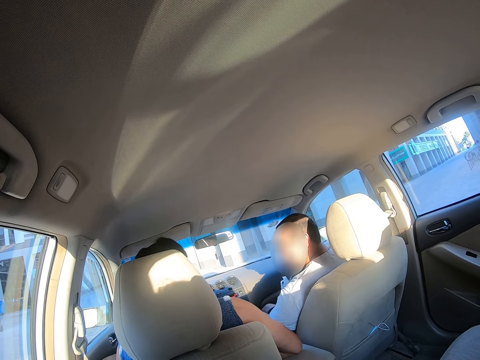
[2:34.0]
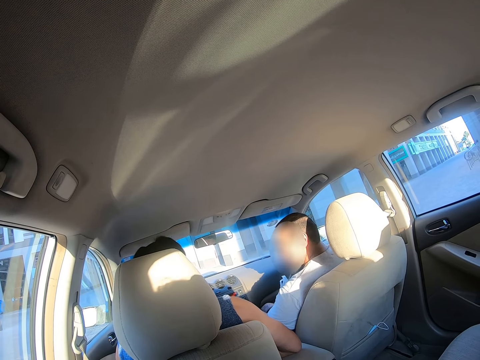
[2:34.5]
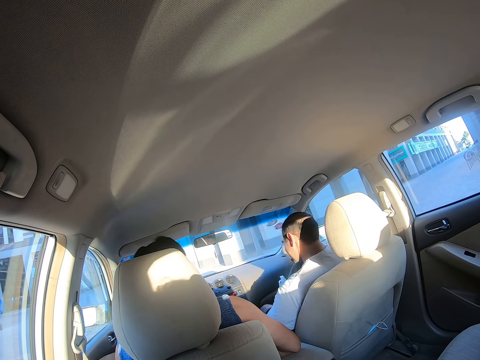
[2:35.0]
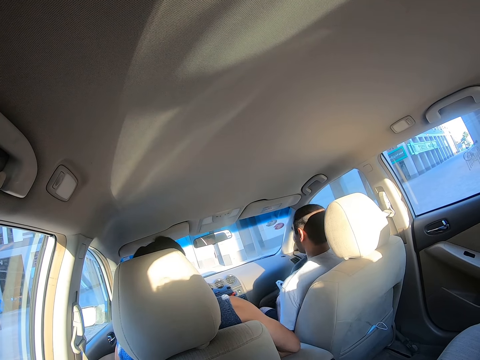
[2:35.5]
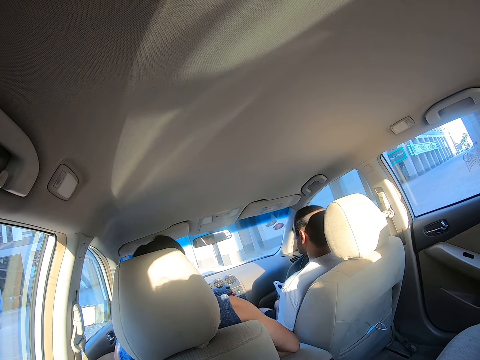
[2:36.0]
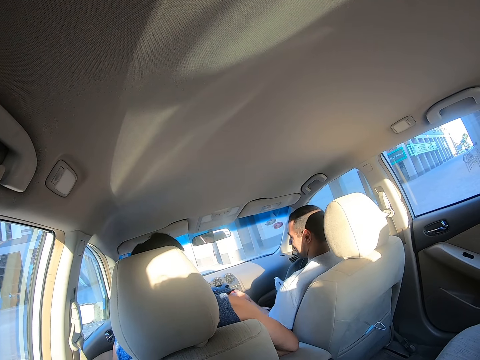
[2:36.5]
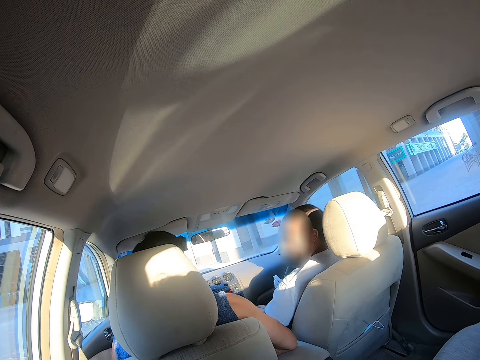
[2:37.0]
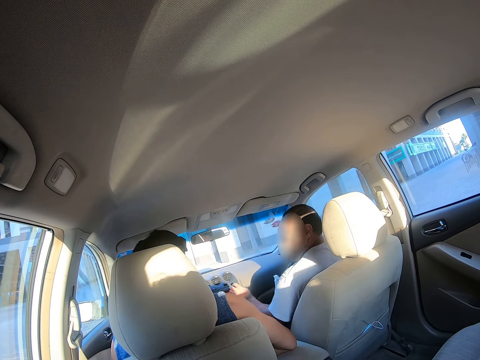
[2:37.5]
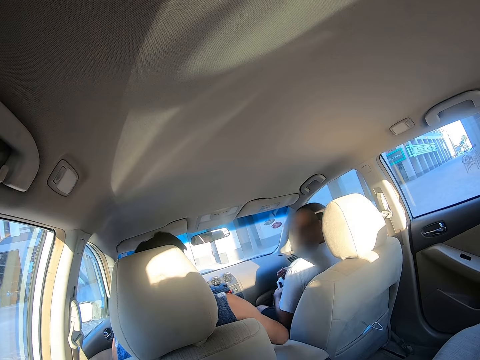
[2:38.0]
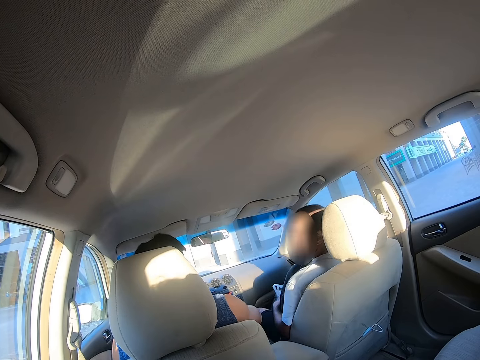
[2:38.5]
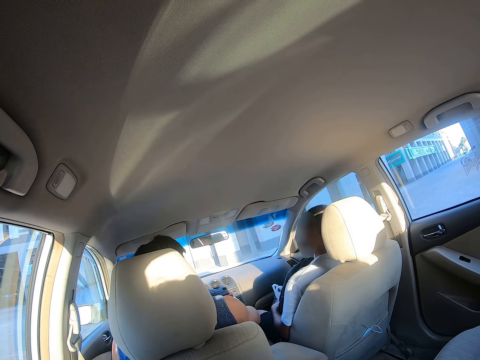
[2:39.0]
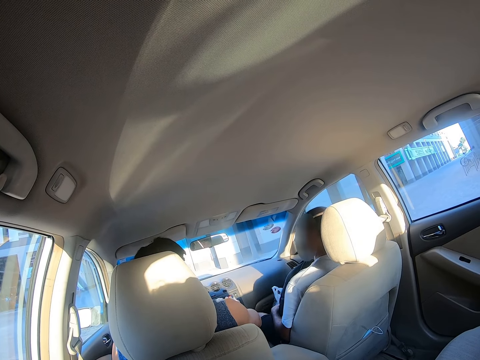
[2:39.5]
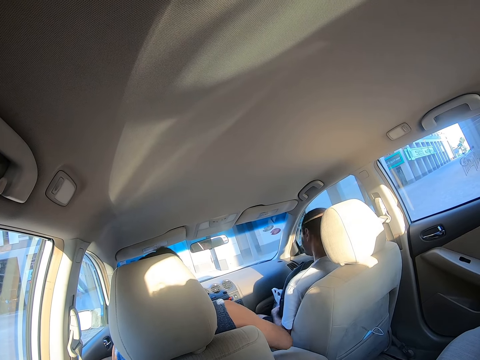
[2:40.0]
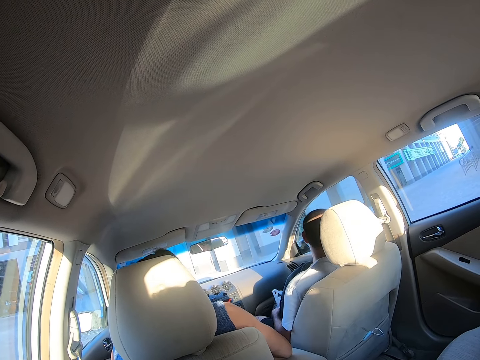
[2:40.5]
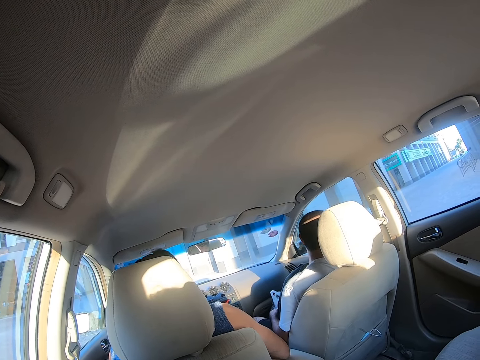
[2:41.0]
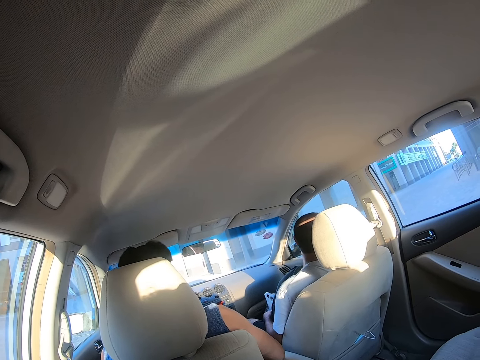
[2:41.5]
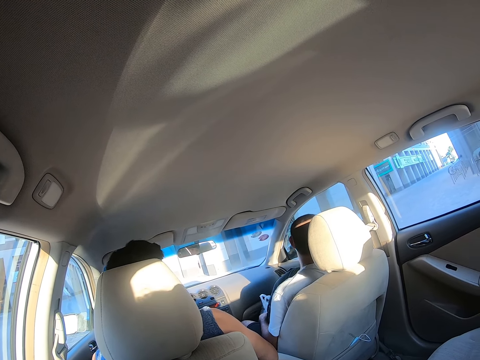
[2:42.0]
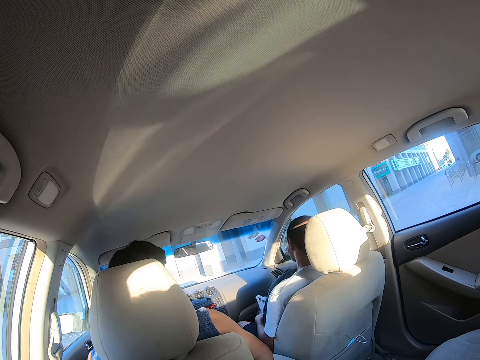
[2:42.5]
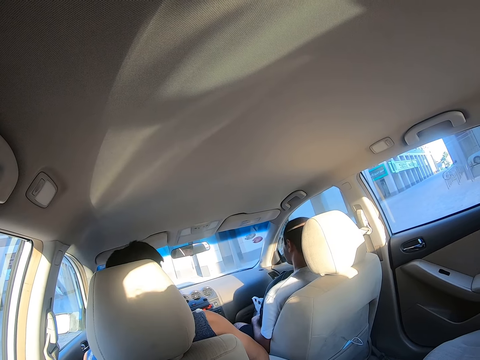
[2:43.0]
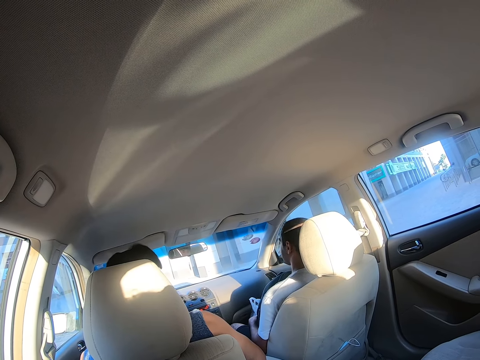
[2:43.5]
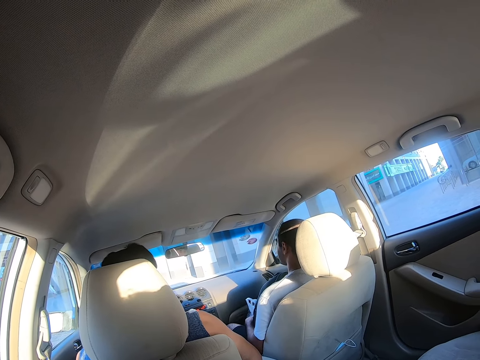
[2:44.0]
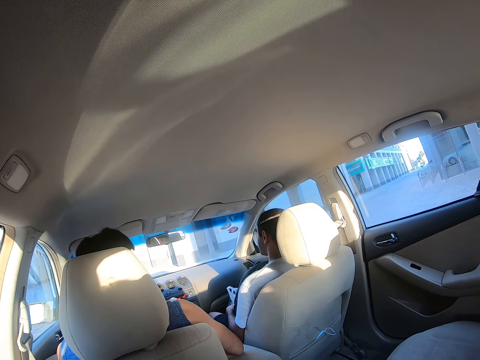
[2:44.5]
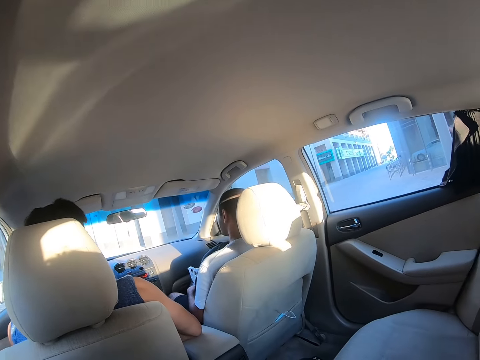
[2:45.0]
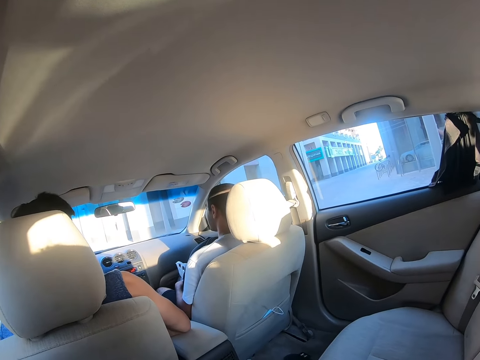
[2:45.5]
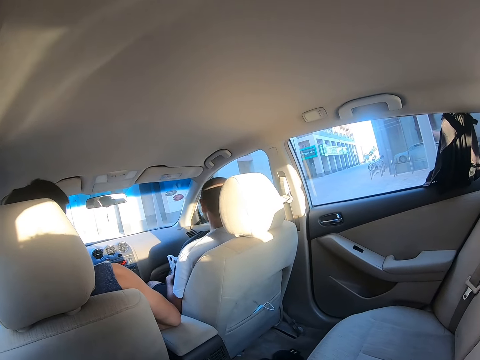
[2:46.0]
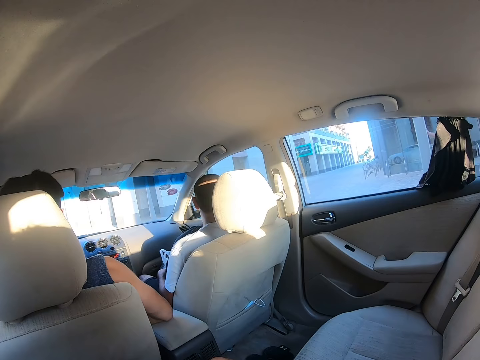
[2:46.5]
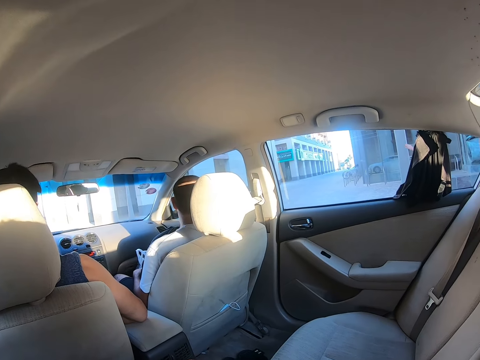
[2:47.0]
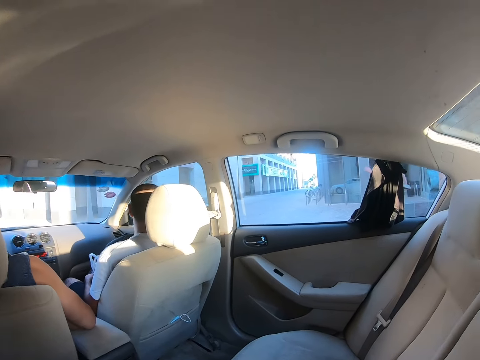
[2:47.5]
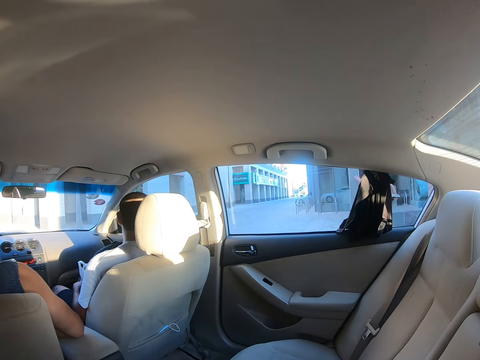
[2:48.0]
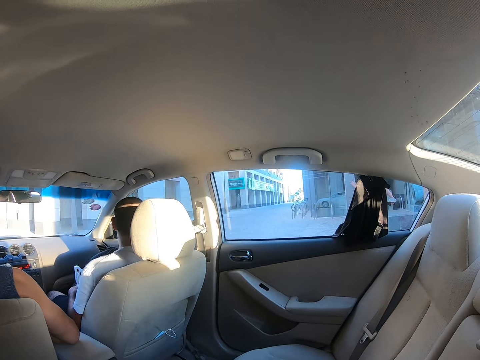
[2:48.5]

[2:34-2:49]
A man moves. The man nods his head.

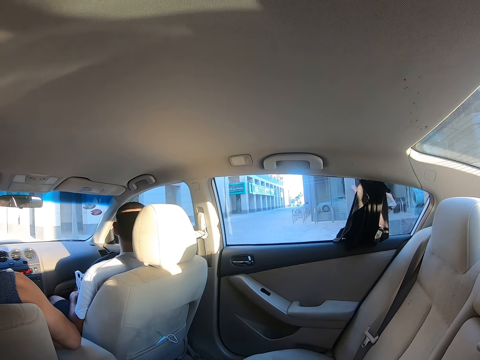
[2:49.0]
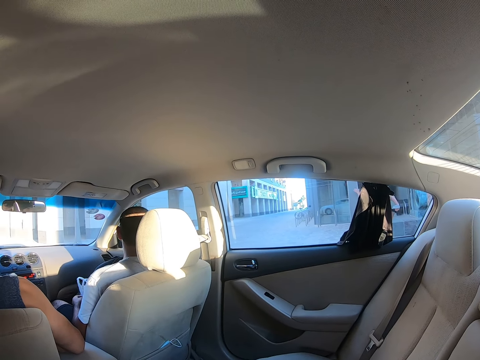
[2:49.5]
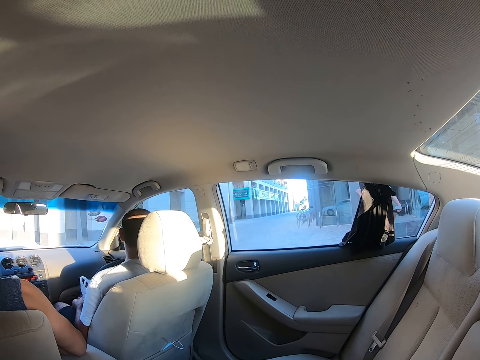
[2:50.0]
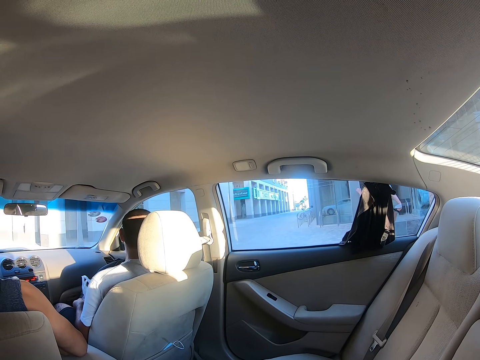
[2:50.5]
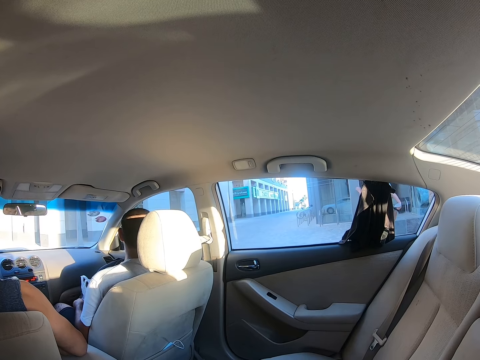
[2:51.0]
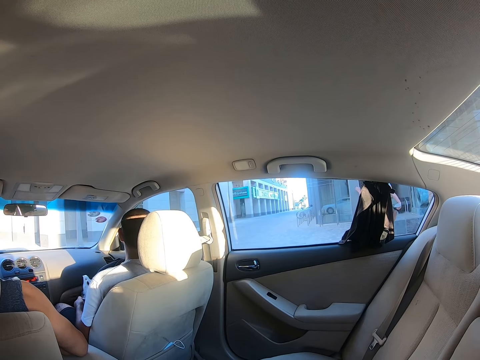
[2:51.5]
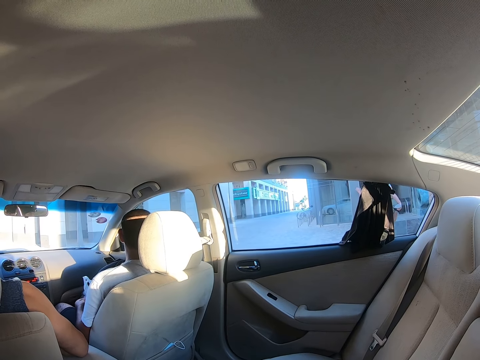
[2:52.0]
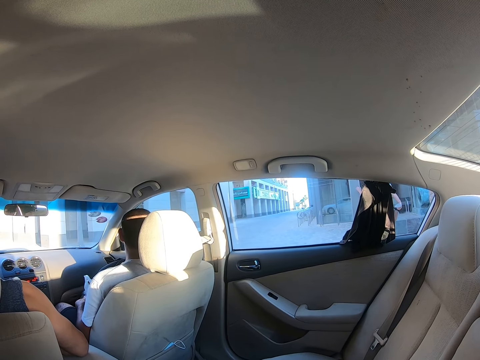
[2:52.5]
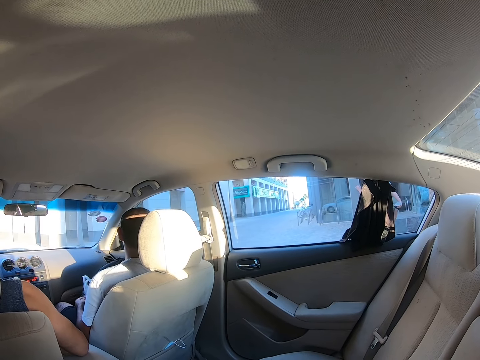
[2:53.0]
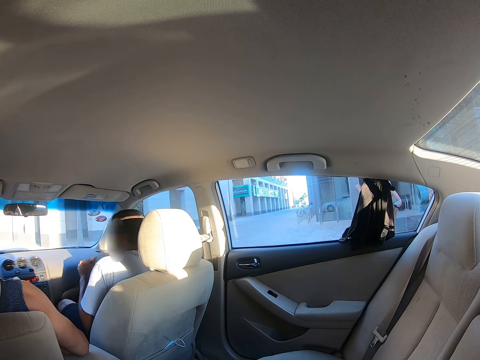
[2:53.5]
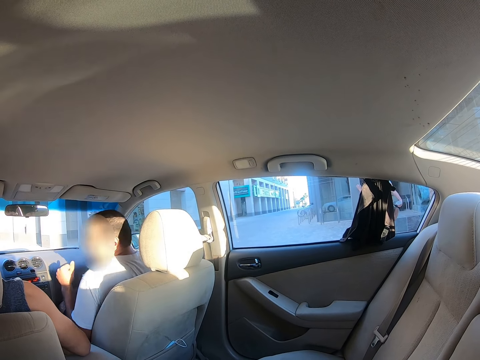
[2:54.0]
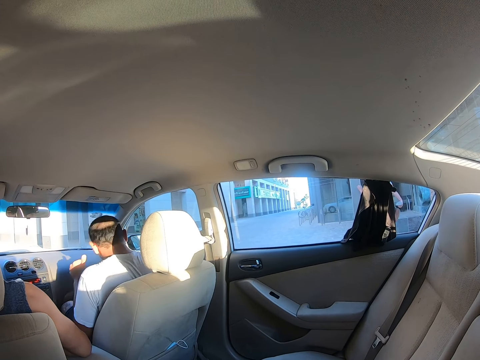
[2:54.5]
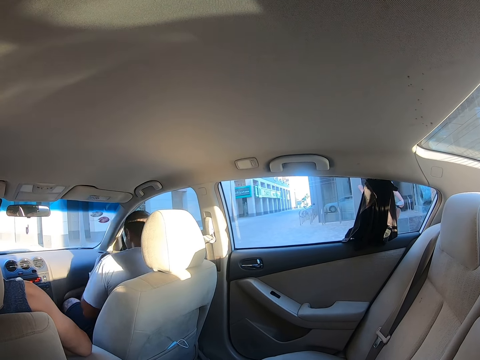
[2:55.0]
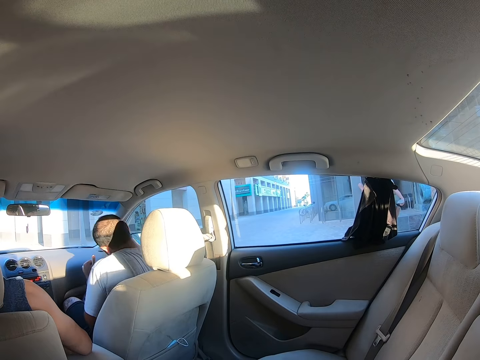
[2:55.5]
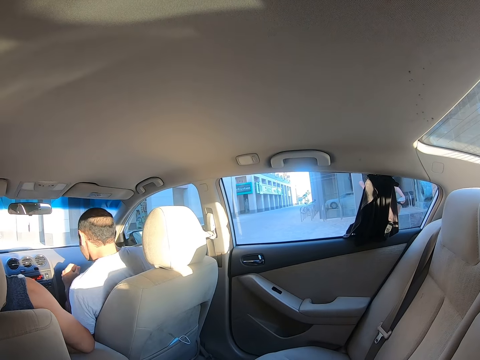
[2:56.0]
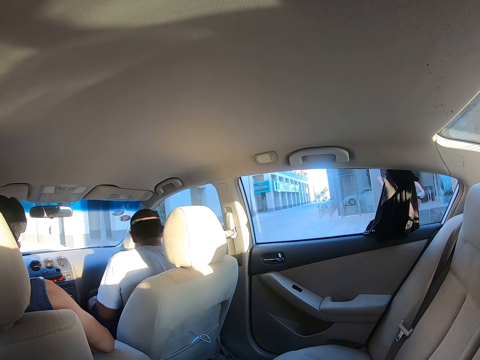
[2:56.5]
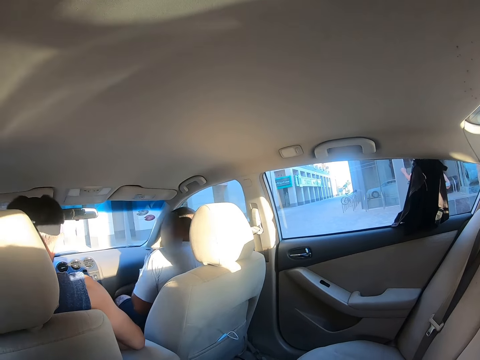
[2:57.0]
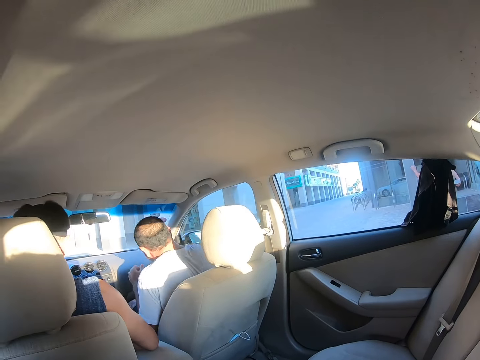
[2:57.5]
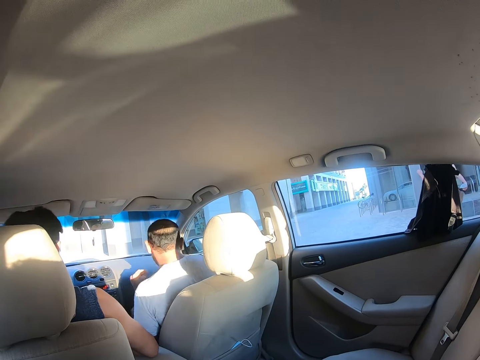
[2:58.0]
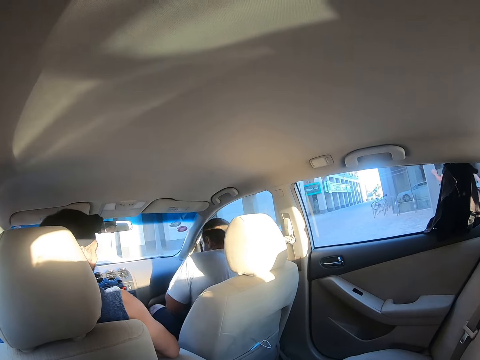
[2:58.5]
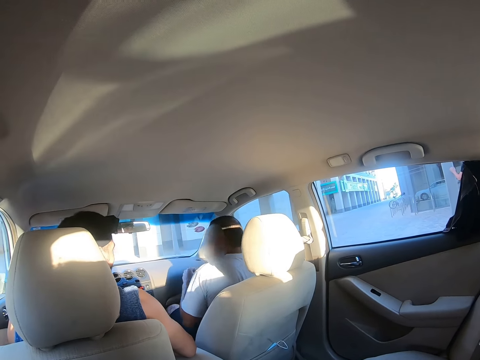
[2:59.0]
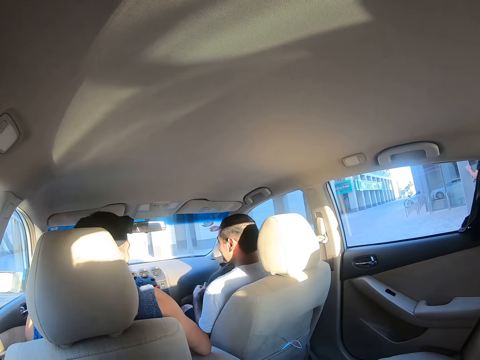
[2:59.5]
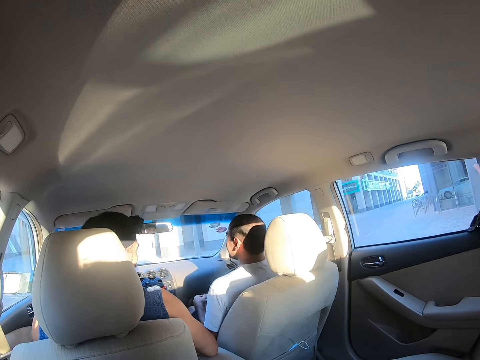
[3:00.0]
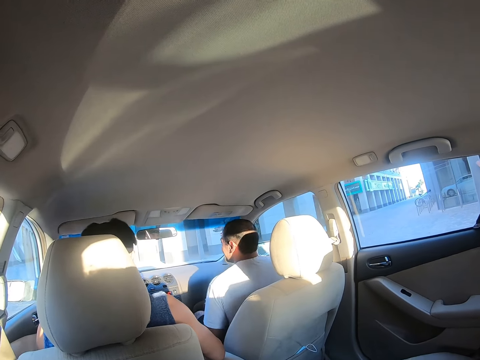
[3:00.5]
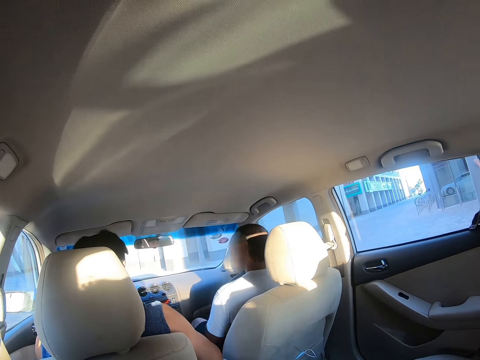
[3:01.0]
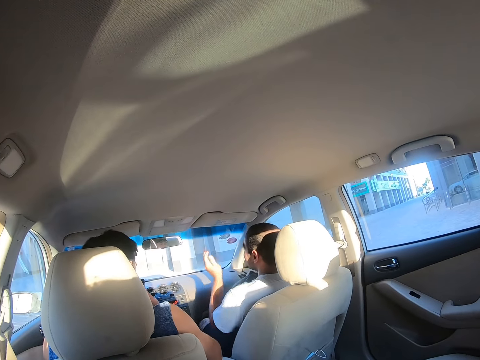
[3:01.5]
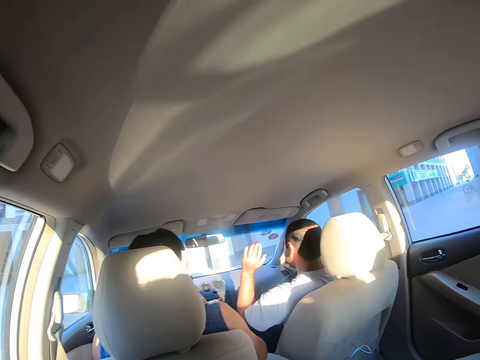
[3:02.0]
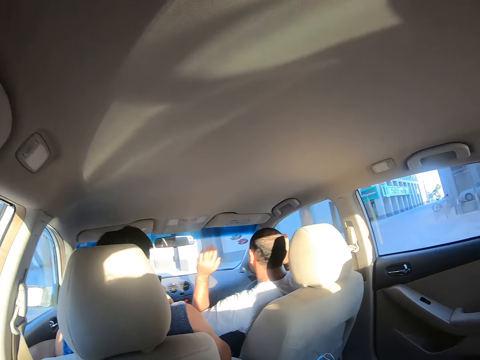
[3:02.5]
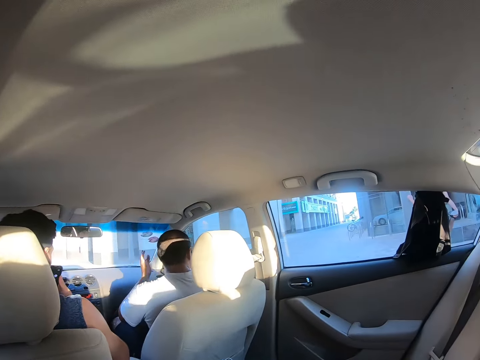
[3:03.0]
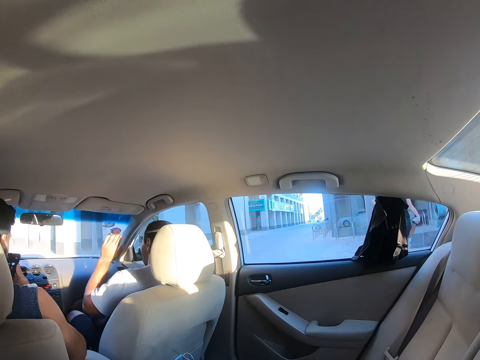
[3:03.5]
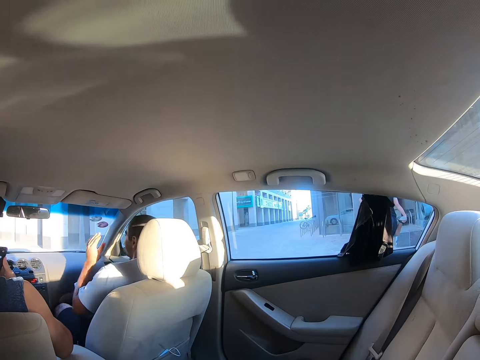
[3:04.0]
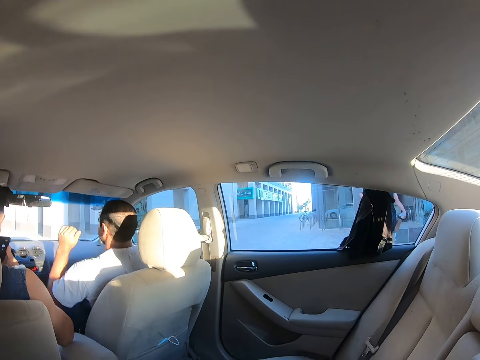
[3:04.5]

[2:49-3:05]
A man dances on the car seat. The man claps. The man dances on the seat. The man claps.
